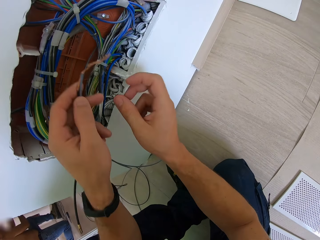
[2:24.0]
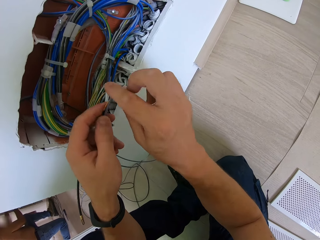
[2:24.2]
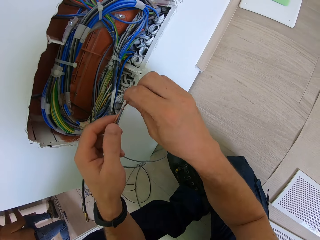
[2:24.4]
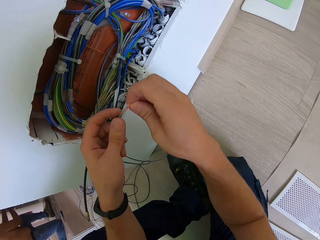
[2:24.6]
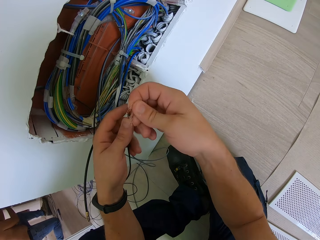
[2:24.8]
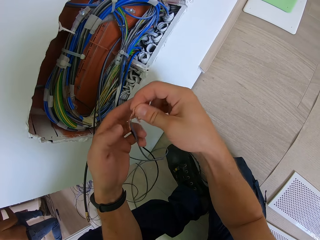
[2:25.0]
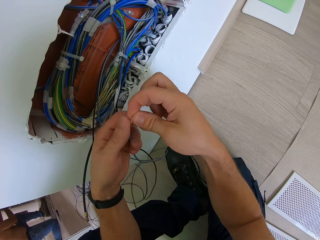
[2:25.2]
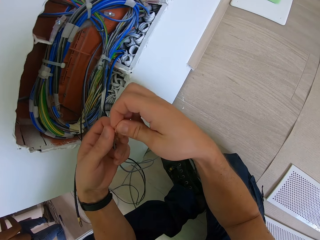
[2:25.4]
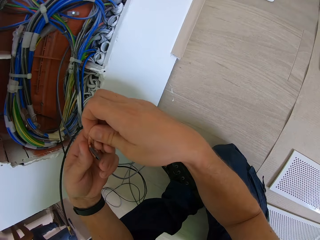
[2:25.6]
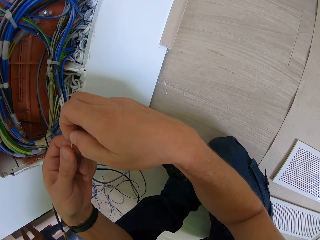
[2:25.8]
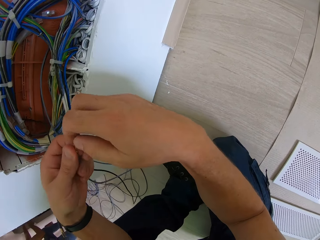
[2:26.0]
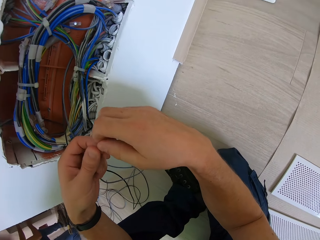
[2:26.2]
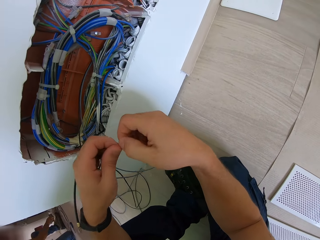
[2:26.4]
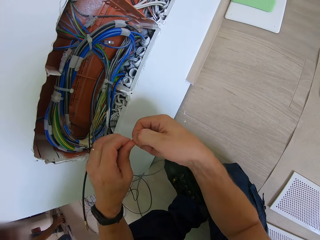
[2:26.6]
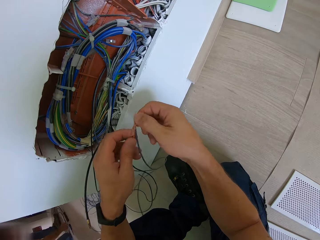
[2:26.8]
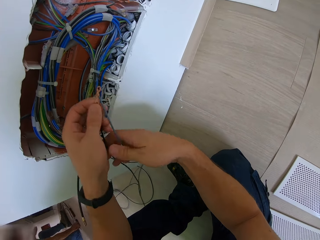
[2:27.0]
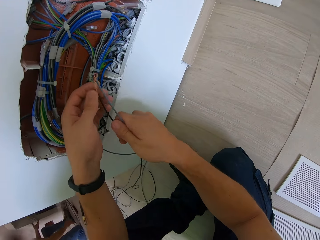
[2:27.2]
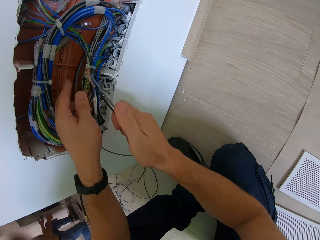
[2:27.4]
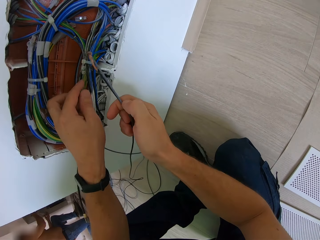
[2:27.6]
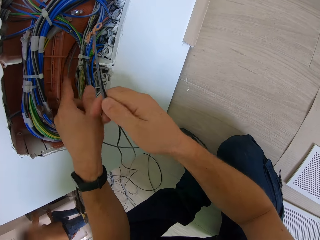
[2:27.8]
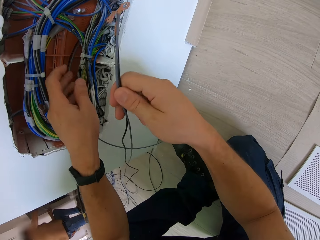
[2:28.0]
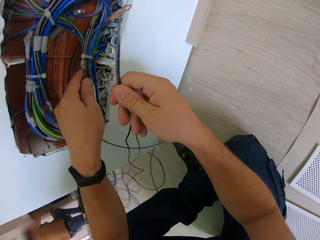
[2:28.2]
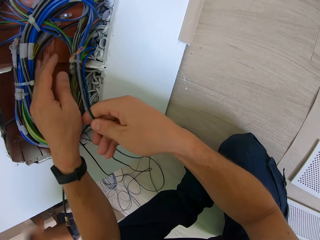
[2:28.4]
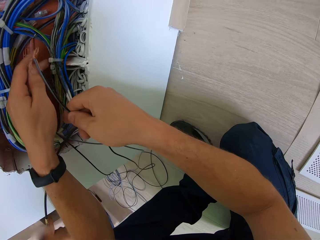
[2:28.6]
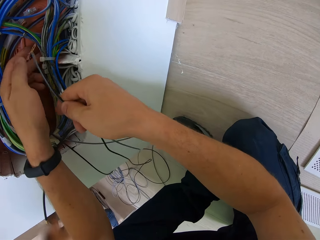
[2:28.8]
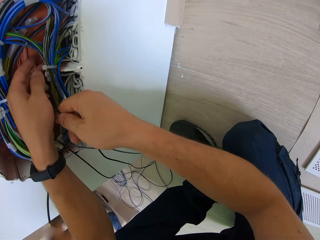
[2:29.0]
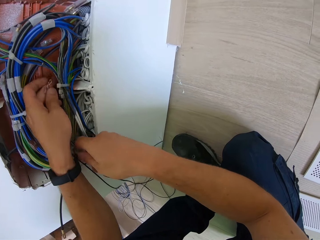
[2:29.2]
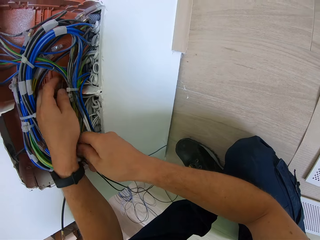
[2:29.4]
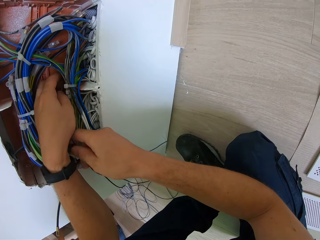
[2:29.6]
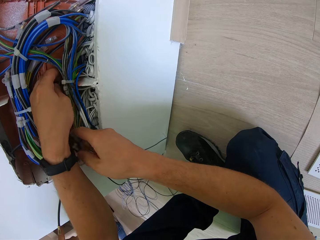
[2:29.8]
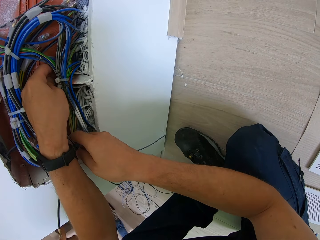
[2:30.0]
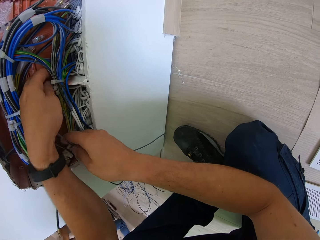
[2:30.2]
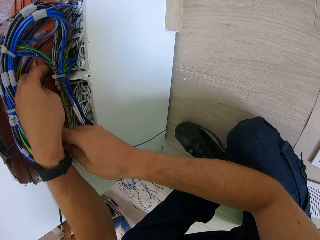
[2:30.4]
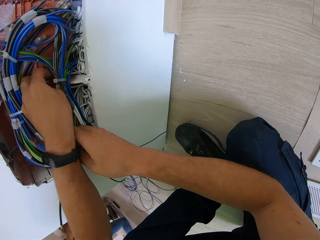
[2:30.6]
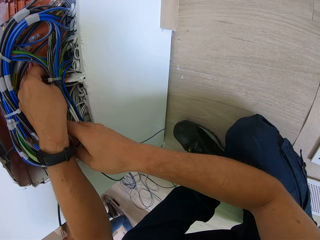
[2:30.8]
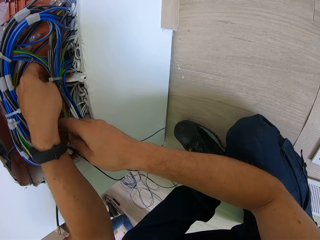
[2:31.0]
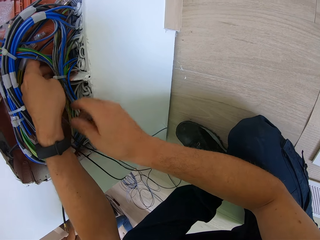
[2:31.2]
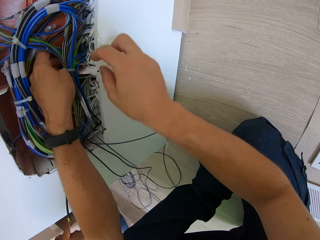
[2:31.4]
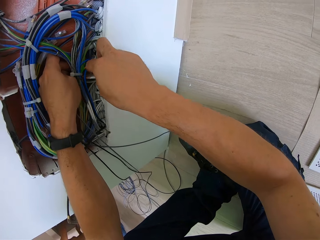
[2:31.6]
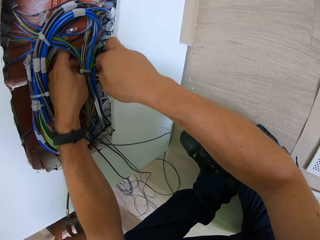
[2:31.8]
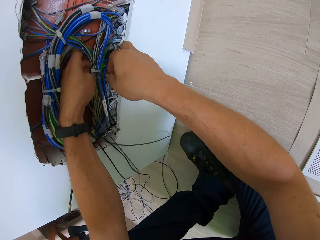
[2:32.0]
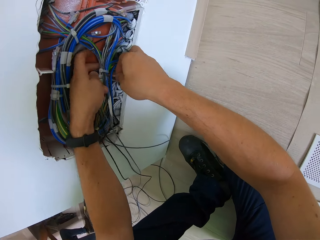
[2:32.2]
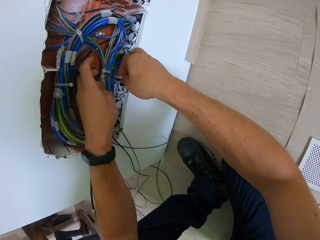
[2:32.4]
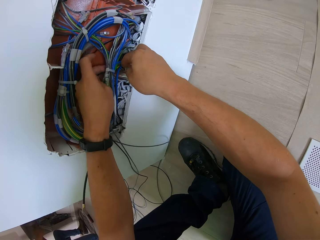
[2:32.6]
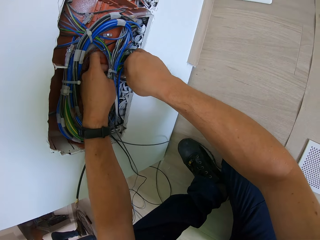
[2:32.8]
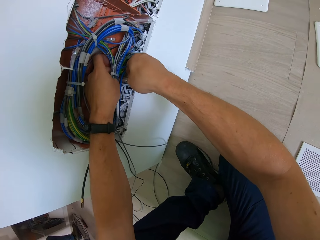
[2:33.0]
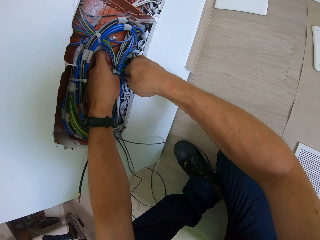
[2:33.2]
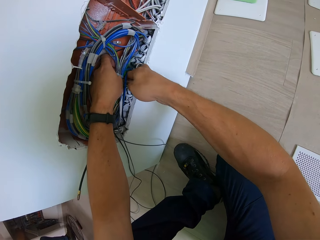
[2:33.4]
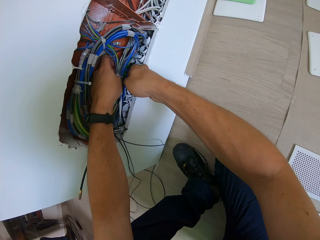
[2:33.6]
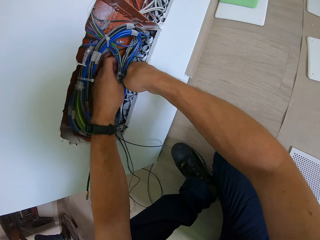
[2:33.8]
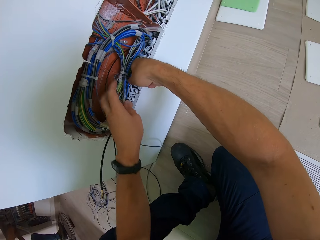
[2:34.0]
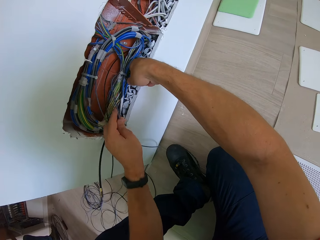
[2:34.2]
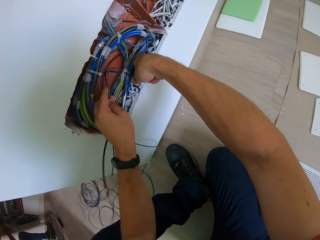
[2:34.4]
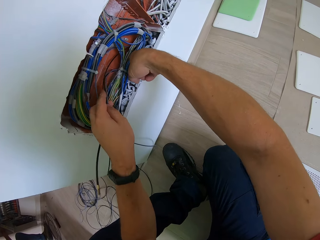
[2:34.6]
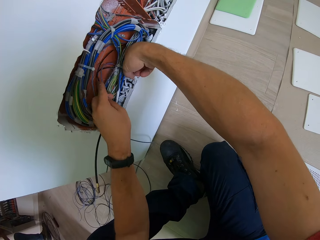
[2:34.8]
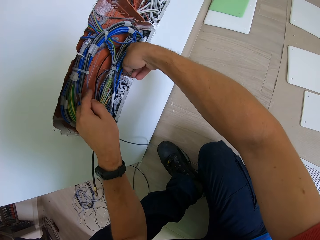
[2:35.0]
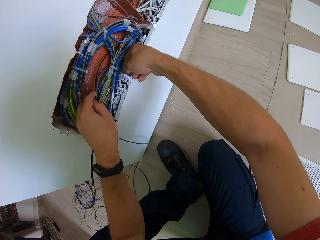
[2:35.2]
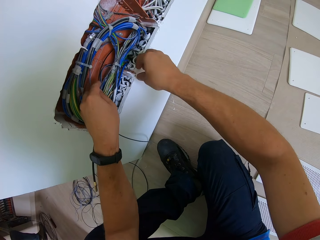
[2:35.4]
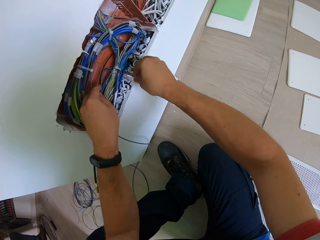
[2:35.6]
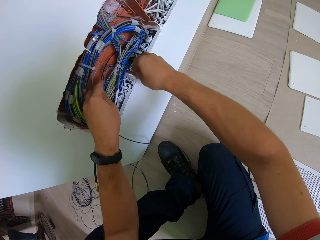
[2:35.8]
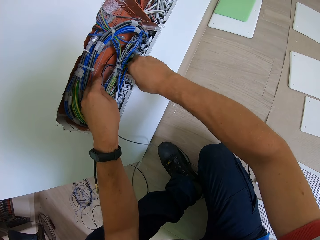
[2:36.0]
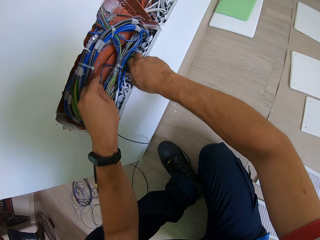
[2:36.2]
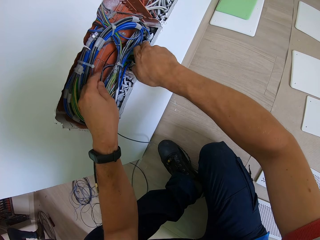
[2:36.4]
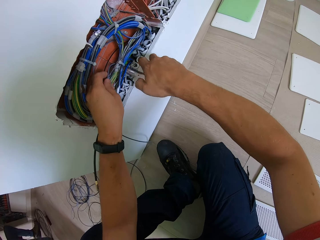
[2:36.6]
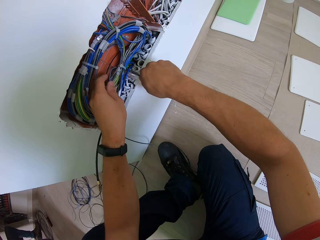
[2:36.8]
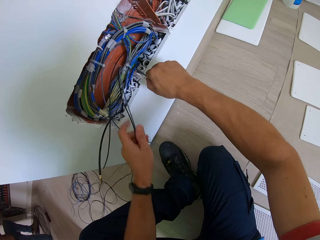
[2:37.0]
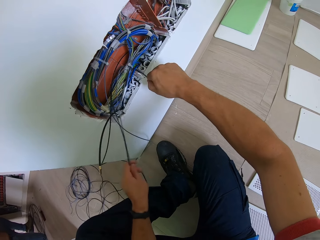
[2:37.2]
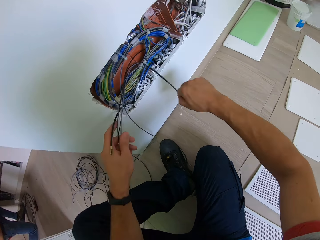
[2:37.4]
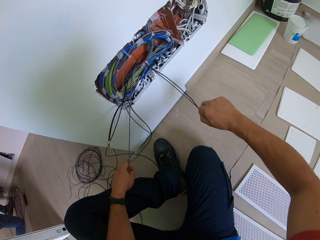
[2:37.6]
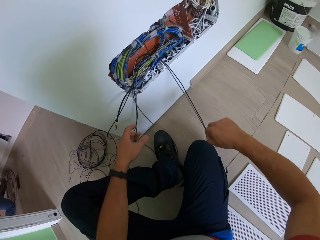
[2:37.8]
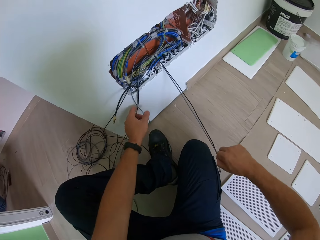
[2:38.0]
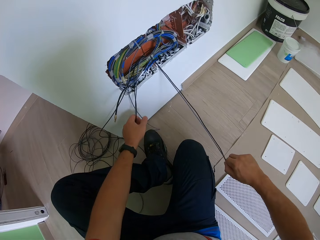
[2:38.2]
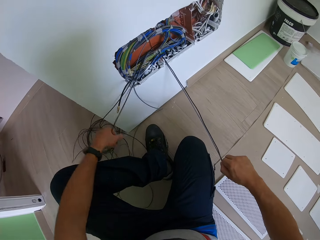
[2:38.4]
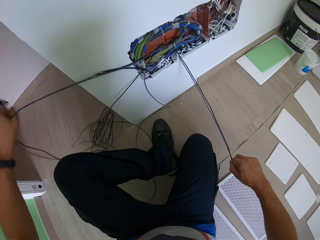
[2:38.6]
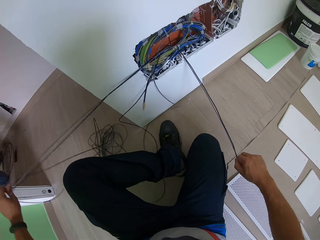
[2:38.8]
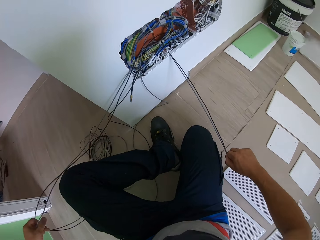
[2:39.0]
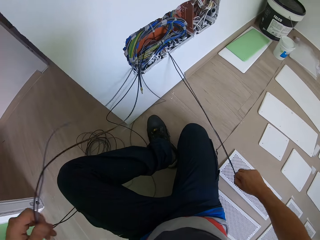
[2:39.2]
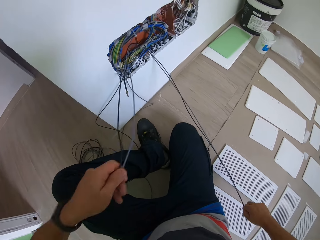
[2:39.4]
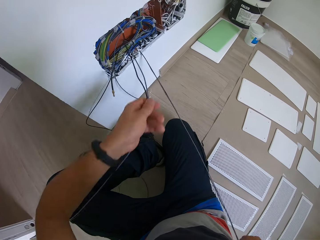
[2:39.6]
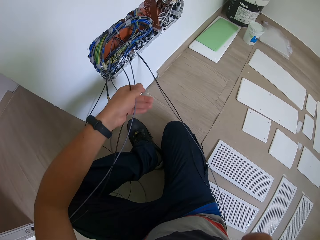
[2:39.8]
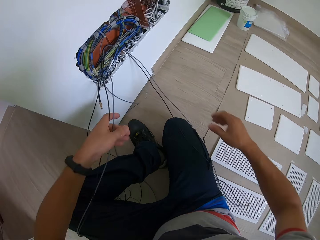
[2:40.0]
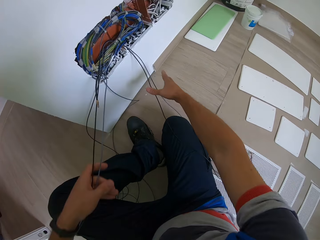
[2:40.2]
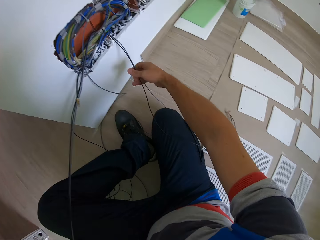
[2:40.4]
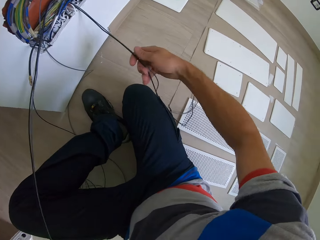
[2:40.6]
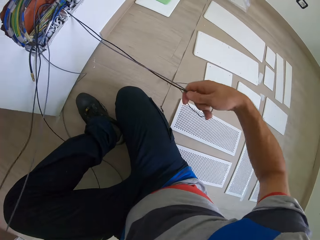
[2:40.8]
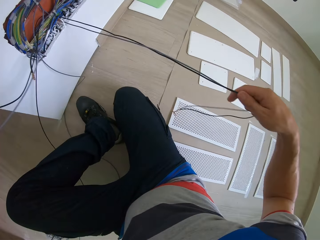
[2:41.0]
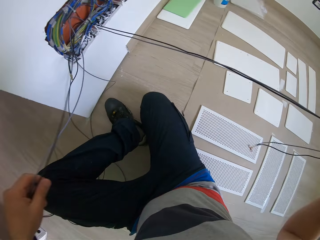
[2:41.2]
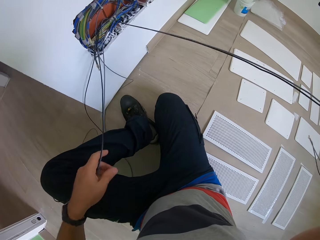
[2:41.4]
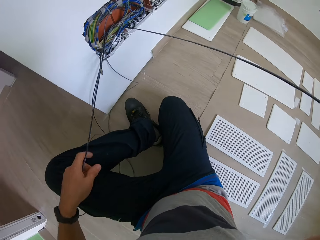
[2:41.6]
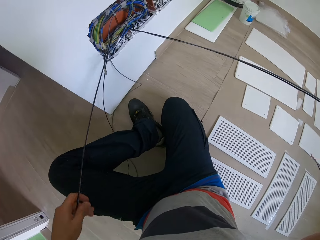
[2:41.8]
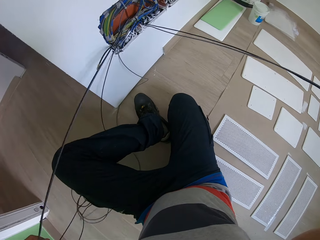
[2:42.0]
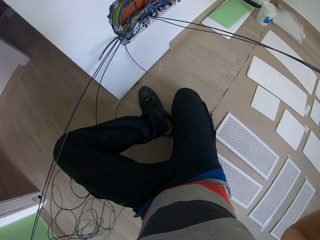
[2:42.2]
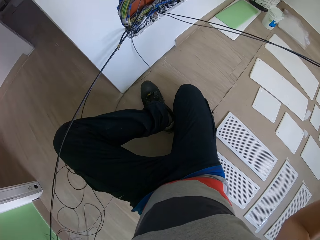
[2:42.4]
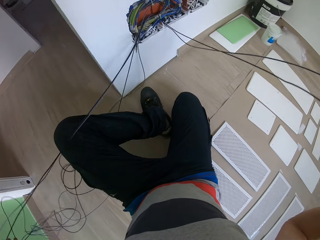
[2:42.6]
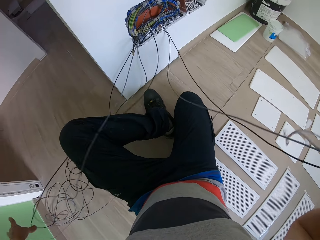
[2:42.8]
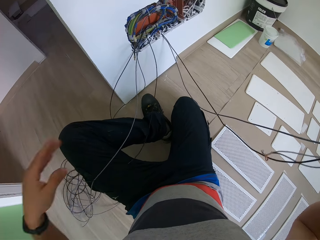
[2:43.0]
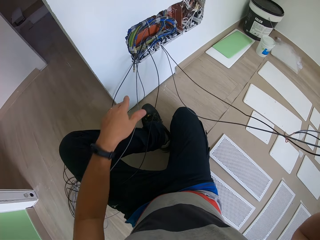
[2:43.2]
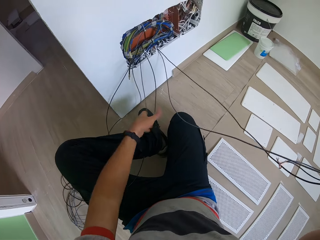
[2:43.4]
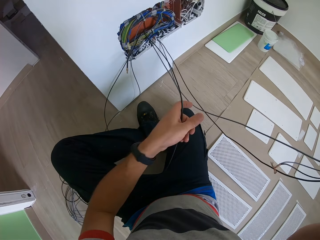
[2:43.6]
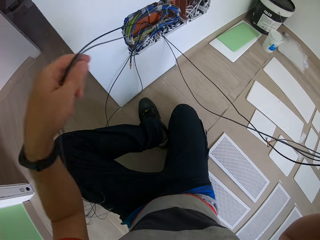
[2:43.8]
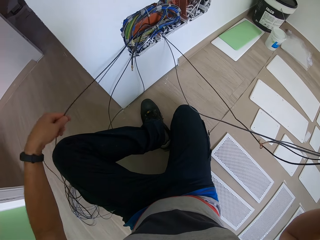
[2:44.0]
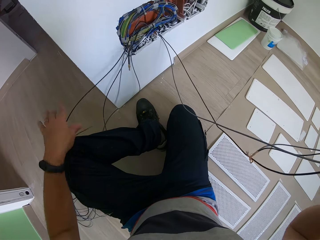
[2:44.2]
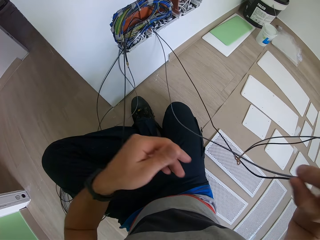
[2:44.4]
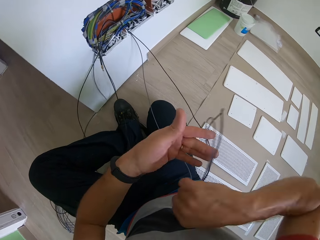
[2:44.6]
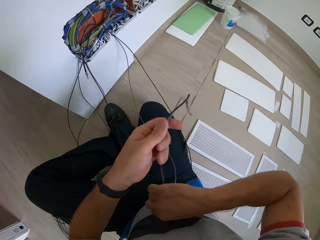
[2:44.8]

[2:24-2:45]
The camera wearer twists a wire. They insert the wire on the wall. They fix the wires. They adjust the wire on the wall. They pull out the wire from the wall. They adjust the wire on the wall.
